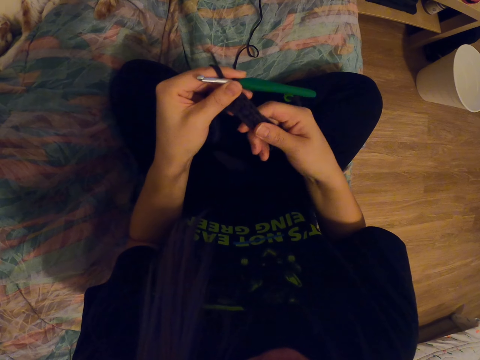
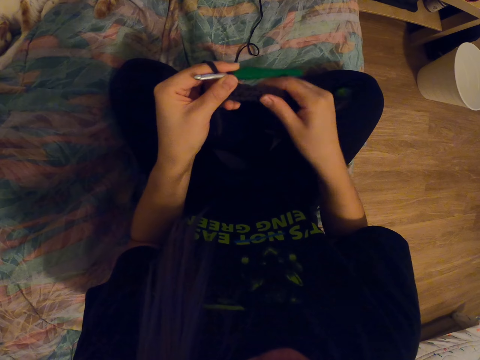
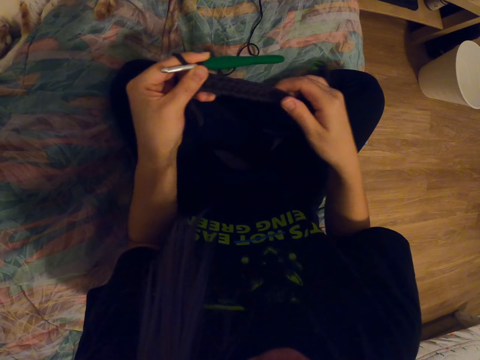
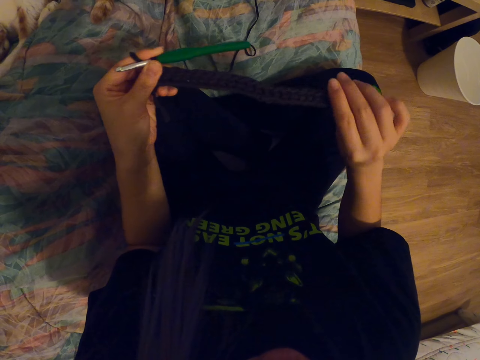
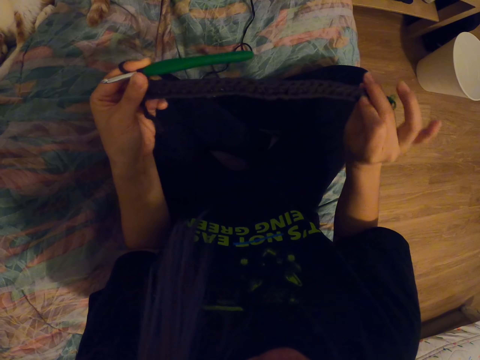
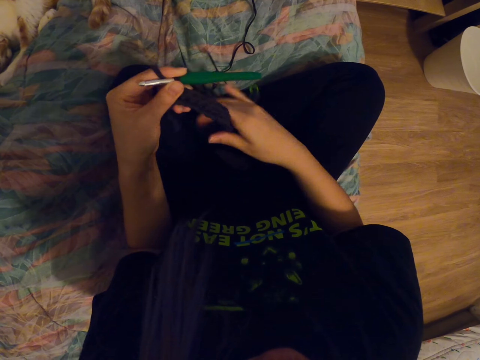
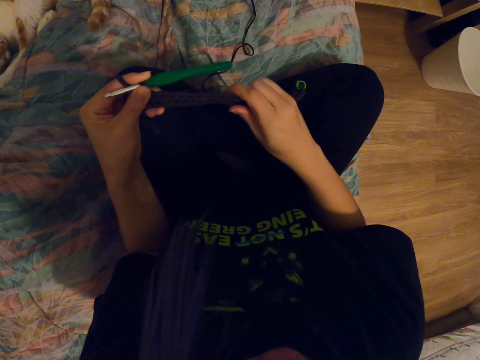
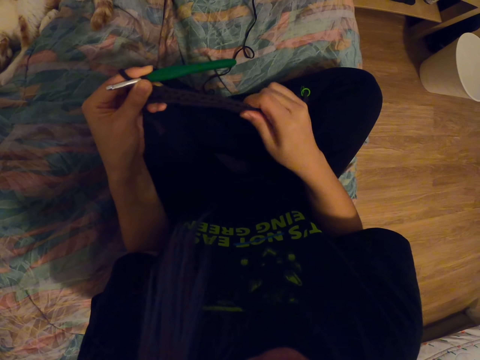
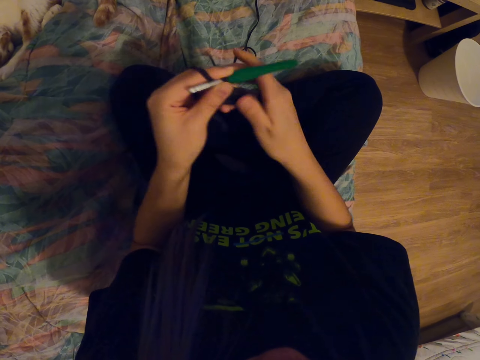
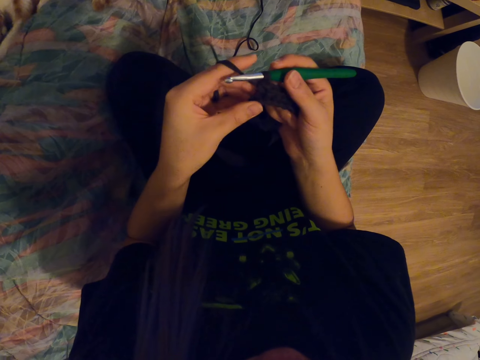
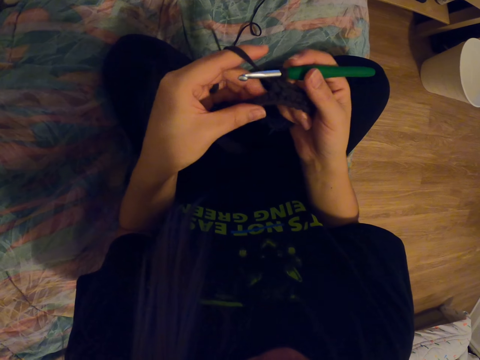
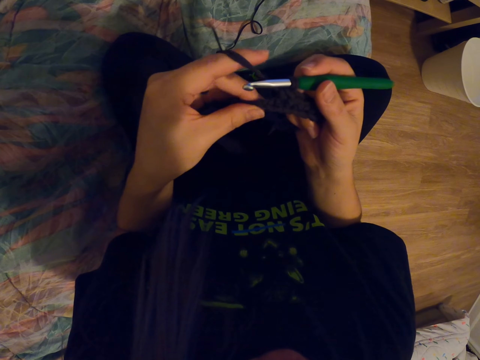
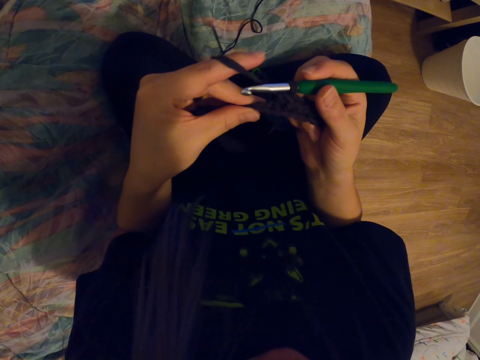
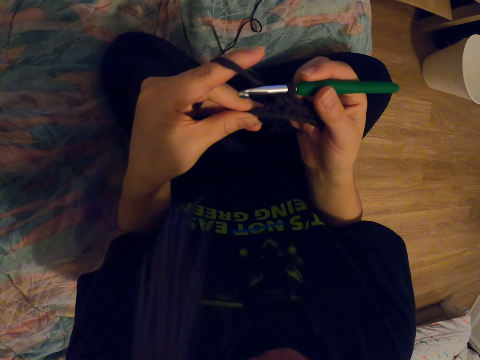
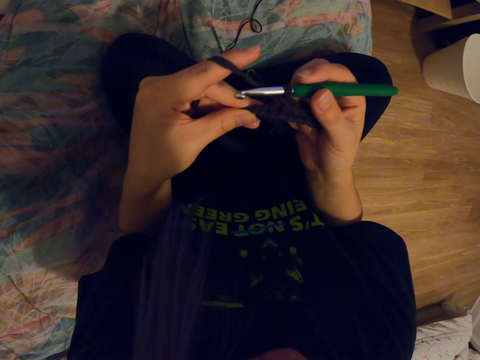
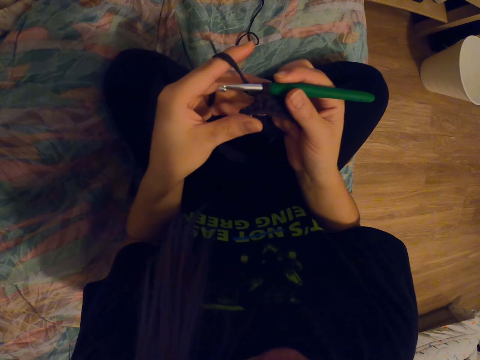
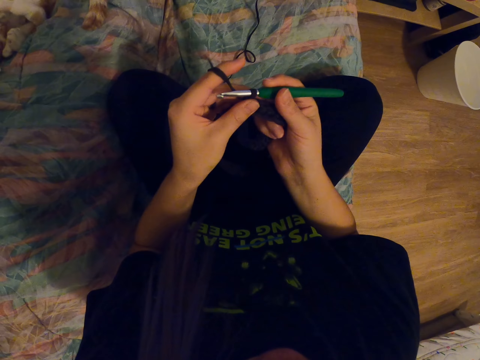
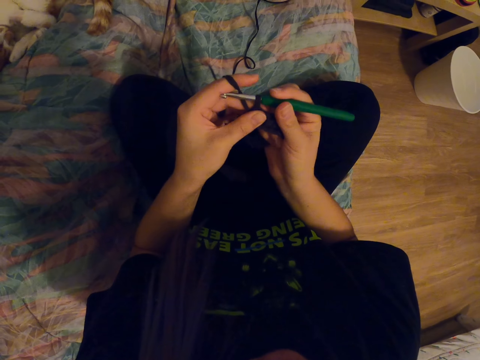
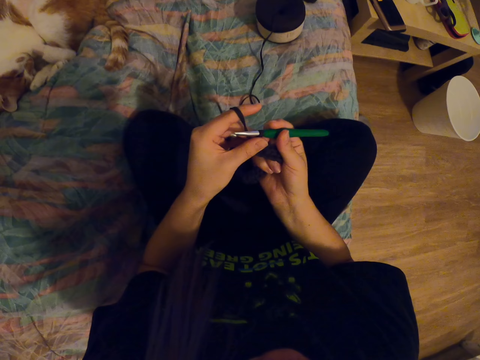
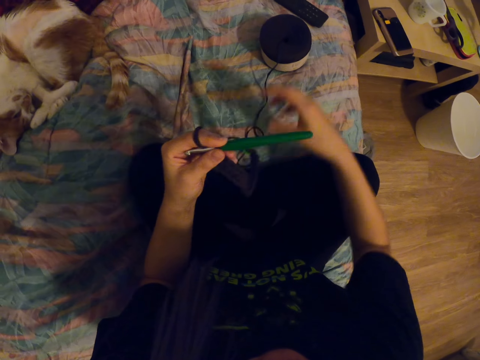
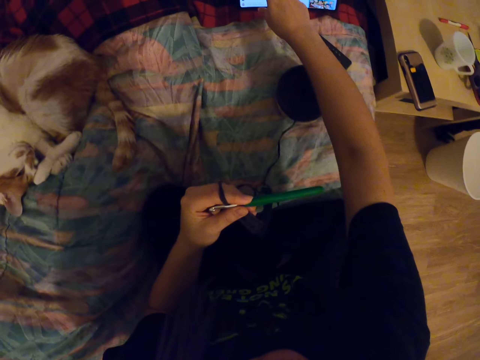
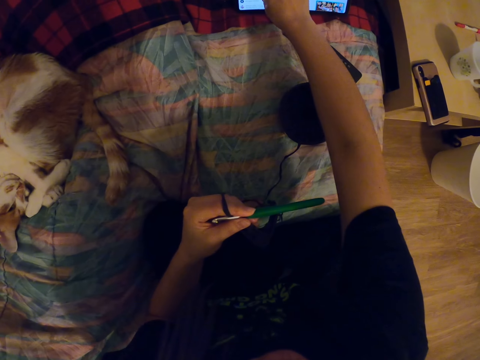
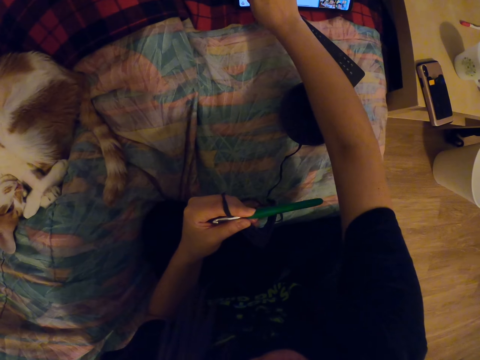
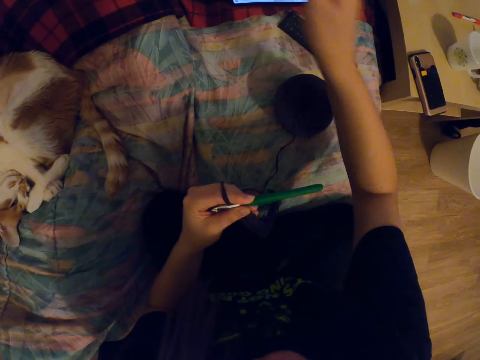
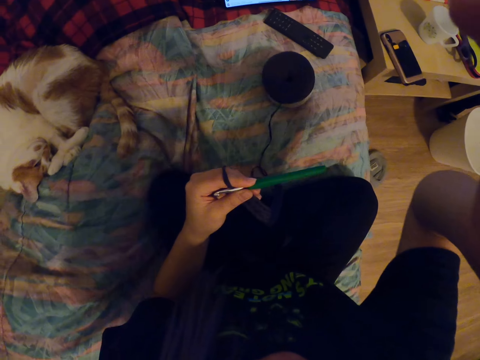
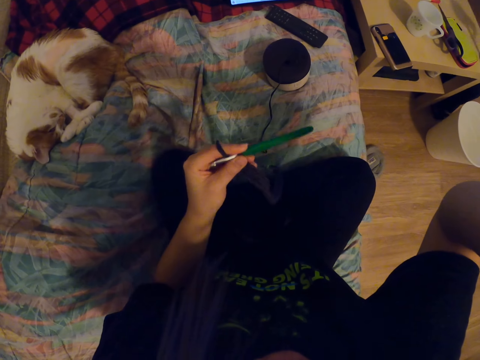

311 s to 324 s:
The camera wearer adjusts the fabric. They look at the fabric. They hold the crochet hook. They look at the fabric. They scroll the tablet. They hold something. They adjust the camera.
